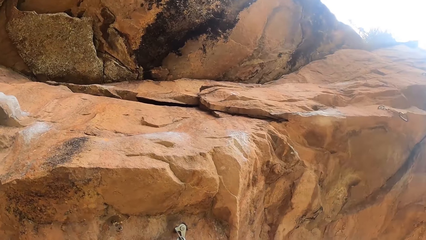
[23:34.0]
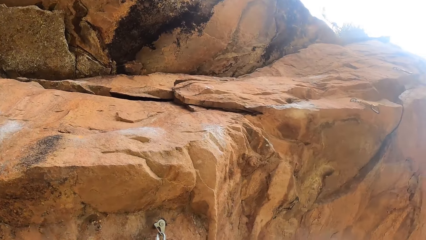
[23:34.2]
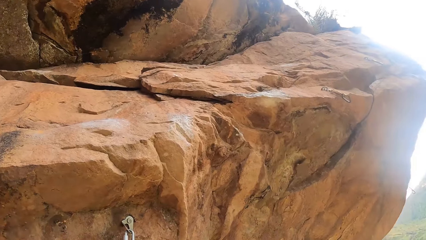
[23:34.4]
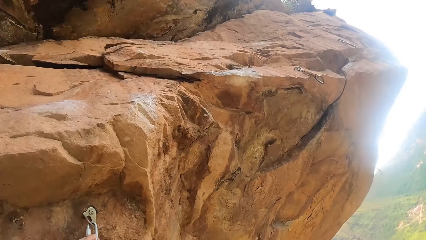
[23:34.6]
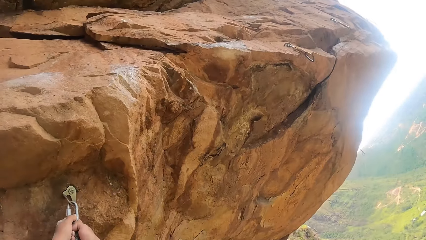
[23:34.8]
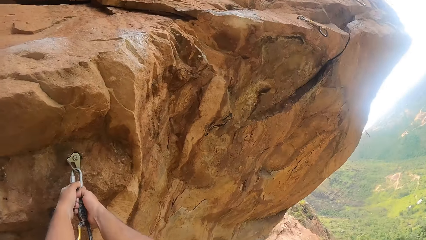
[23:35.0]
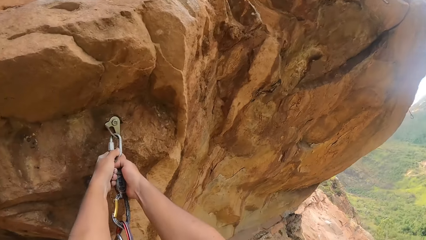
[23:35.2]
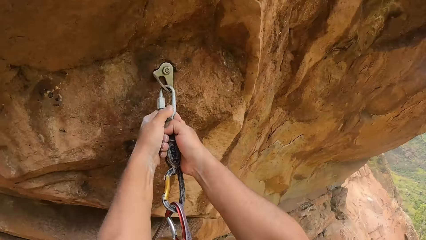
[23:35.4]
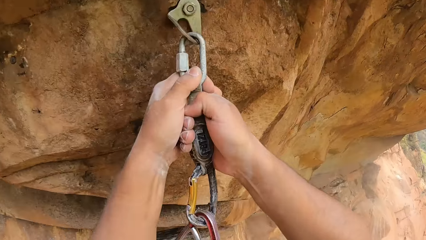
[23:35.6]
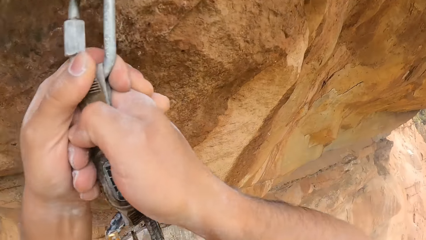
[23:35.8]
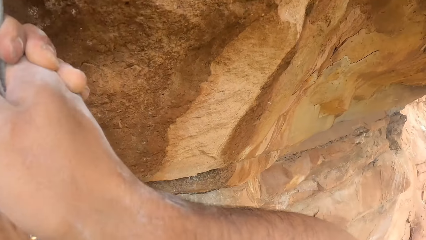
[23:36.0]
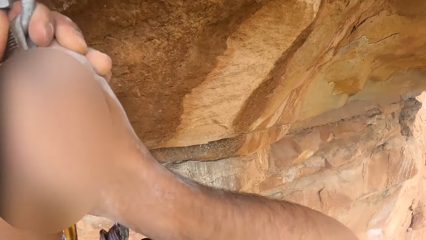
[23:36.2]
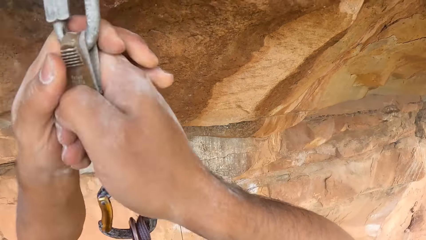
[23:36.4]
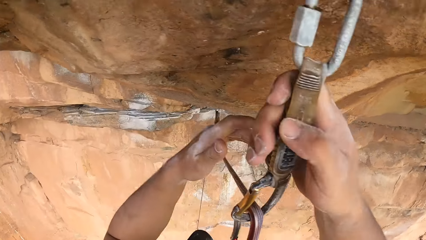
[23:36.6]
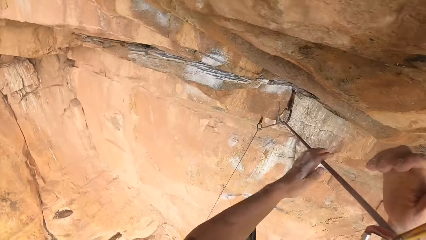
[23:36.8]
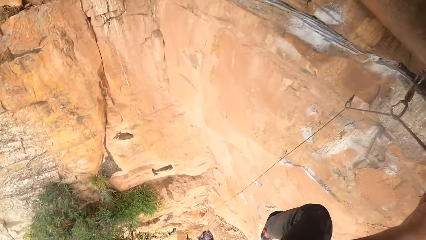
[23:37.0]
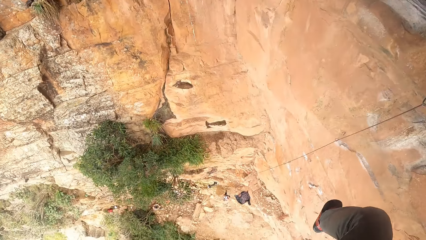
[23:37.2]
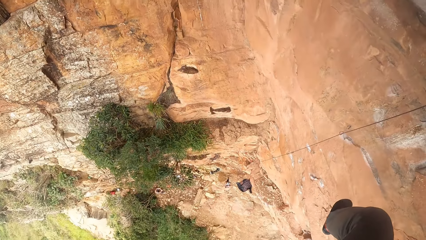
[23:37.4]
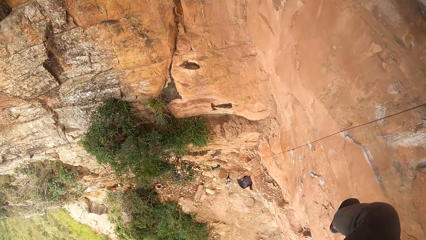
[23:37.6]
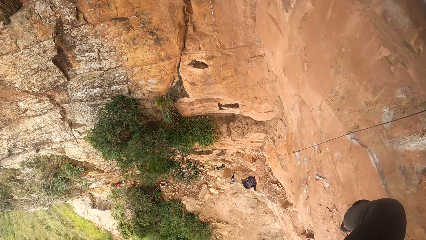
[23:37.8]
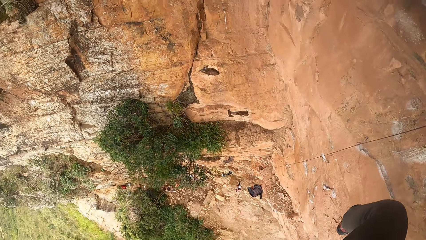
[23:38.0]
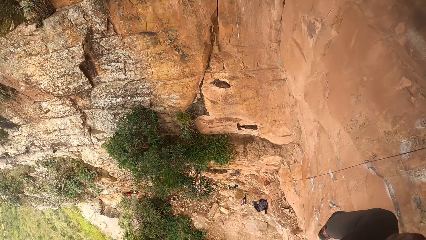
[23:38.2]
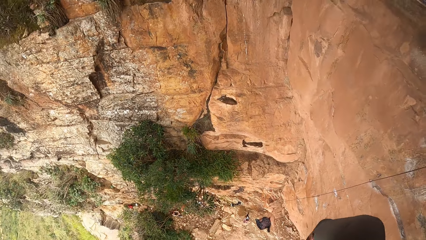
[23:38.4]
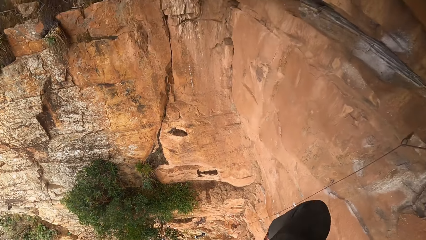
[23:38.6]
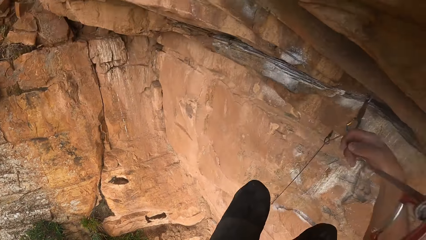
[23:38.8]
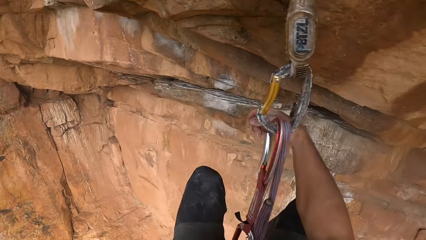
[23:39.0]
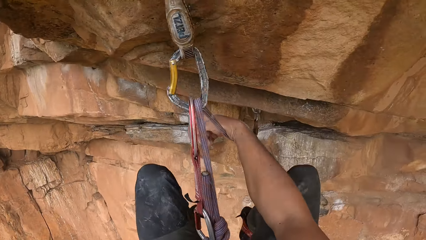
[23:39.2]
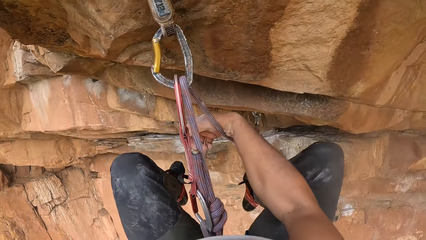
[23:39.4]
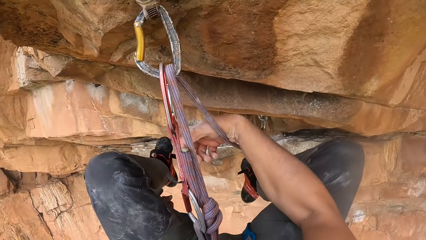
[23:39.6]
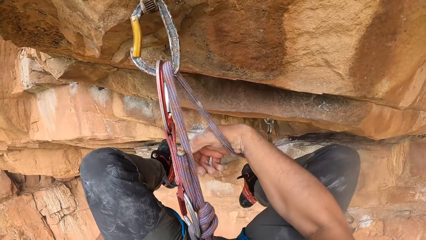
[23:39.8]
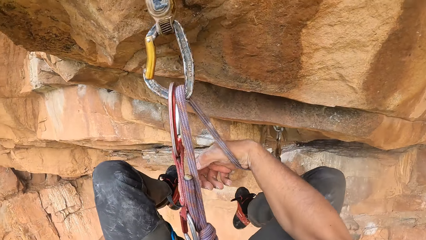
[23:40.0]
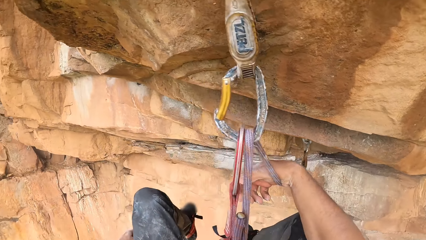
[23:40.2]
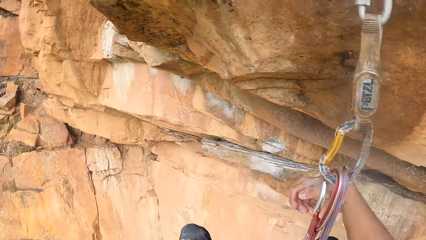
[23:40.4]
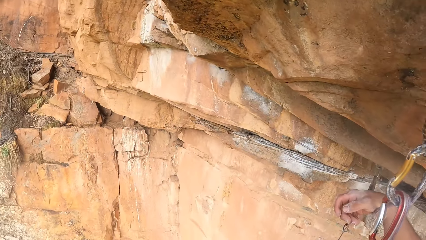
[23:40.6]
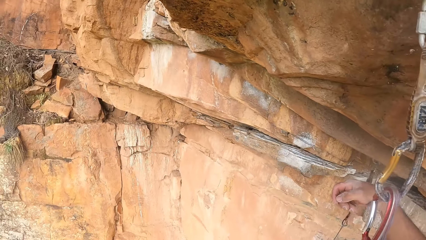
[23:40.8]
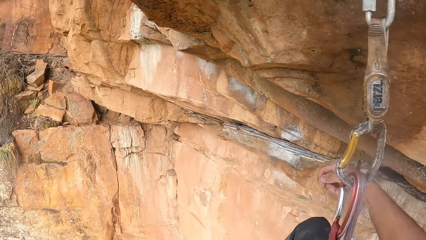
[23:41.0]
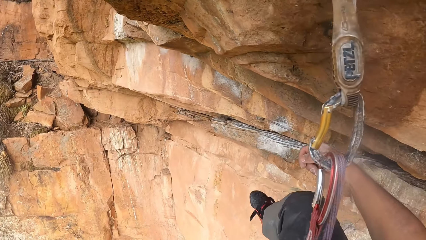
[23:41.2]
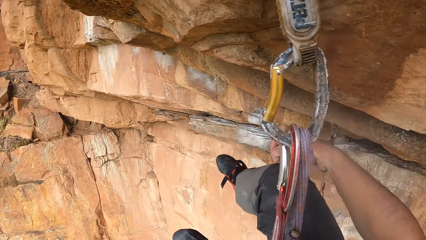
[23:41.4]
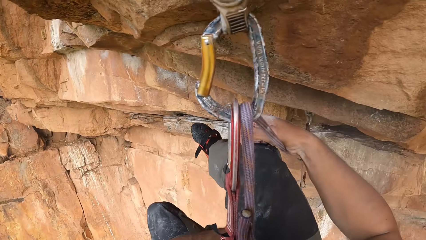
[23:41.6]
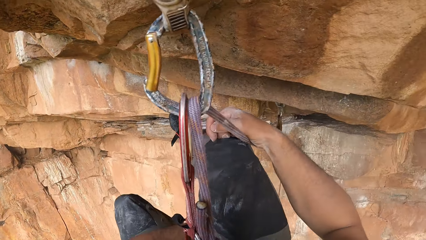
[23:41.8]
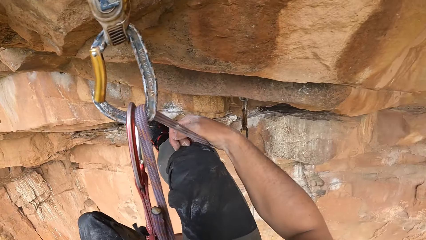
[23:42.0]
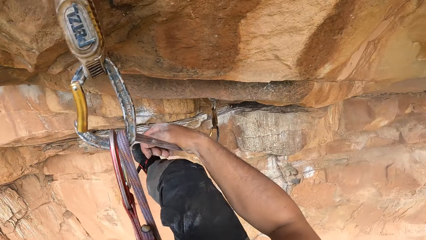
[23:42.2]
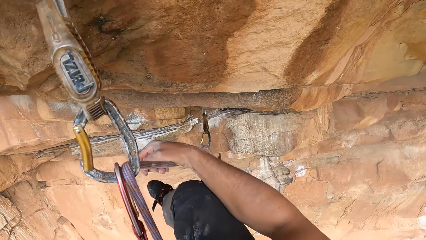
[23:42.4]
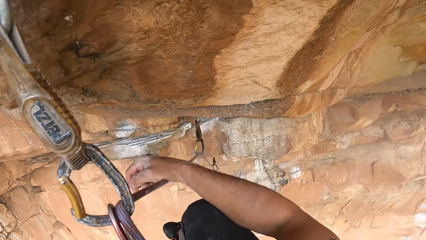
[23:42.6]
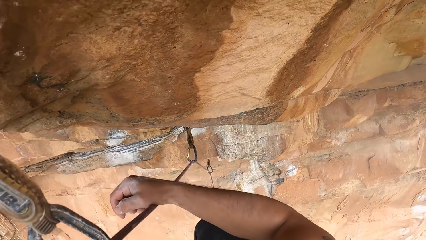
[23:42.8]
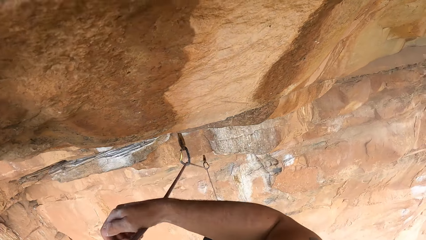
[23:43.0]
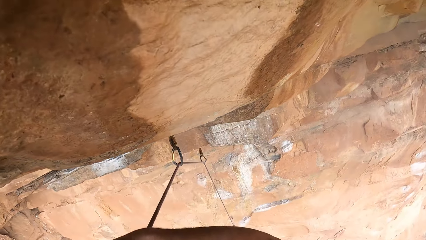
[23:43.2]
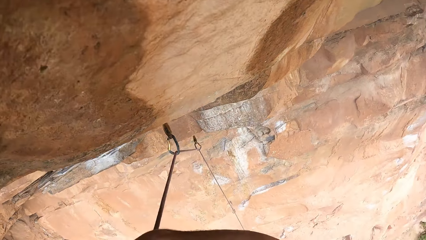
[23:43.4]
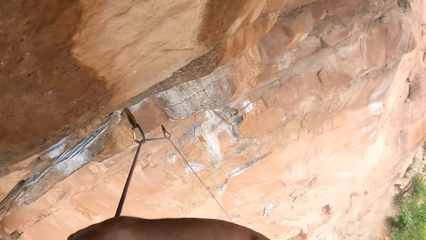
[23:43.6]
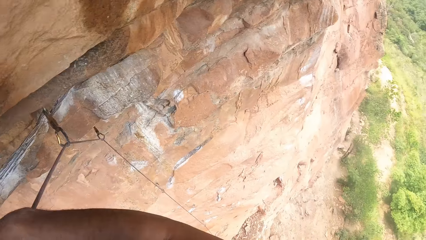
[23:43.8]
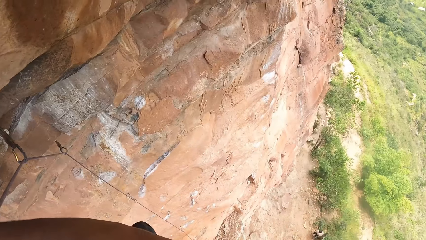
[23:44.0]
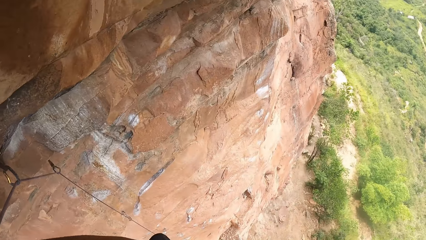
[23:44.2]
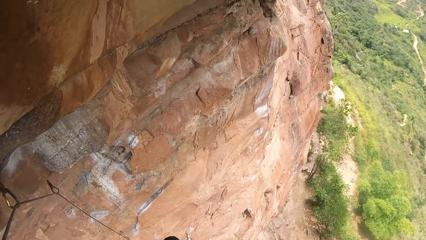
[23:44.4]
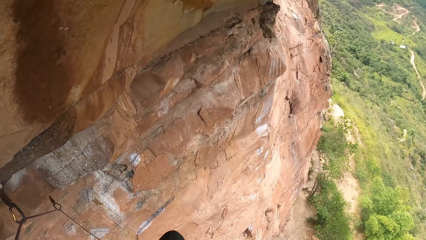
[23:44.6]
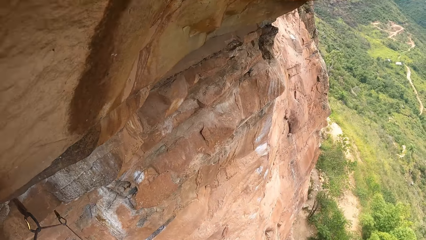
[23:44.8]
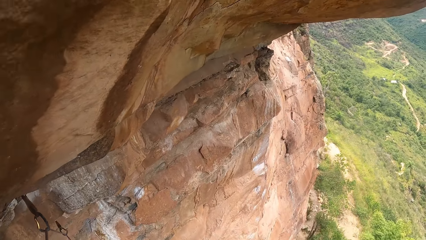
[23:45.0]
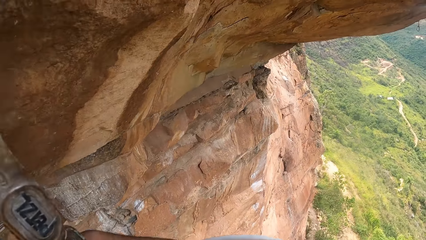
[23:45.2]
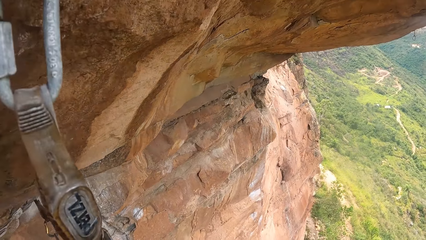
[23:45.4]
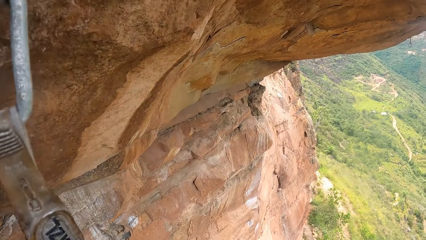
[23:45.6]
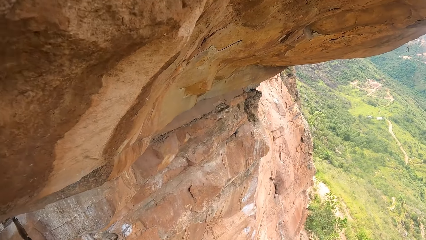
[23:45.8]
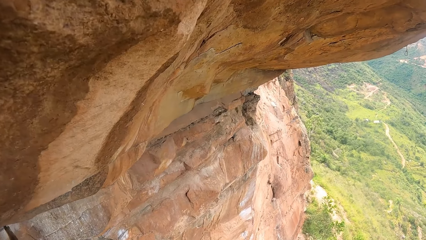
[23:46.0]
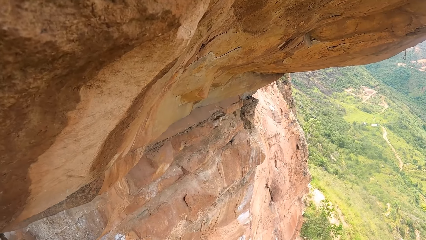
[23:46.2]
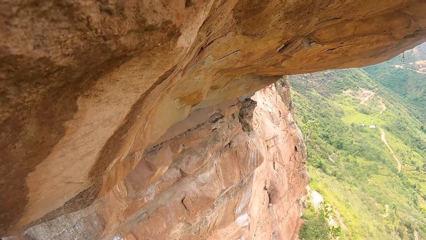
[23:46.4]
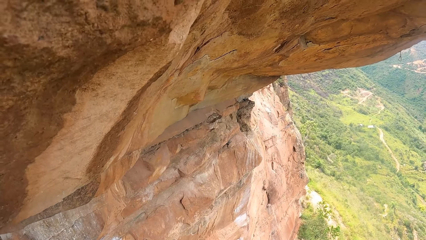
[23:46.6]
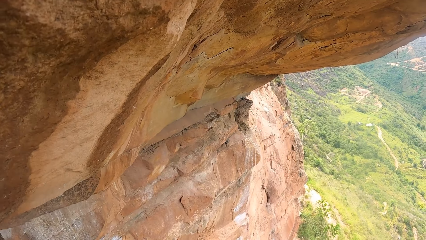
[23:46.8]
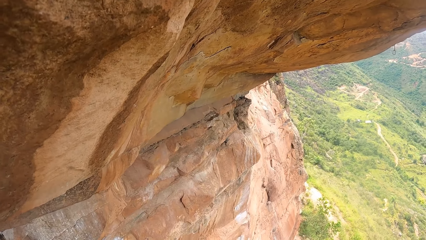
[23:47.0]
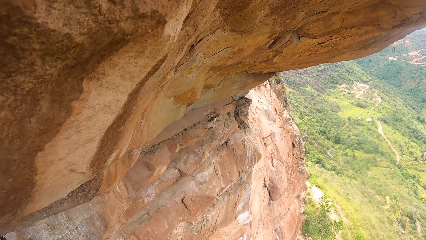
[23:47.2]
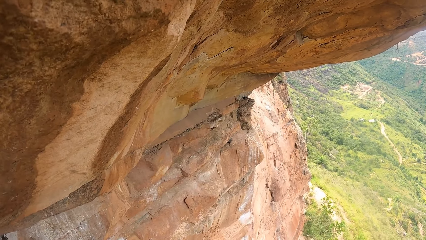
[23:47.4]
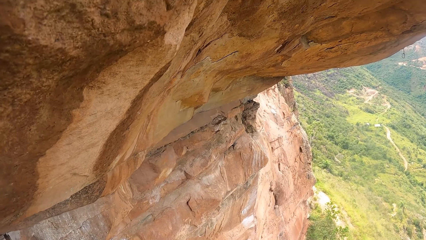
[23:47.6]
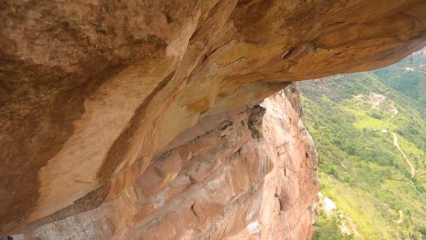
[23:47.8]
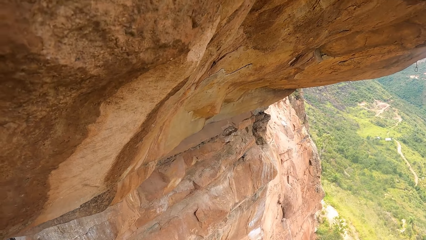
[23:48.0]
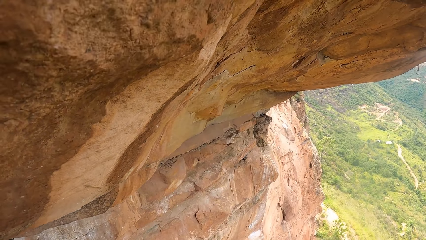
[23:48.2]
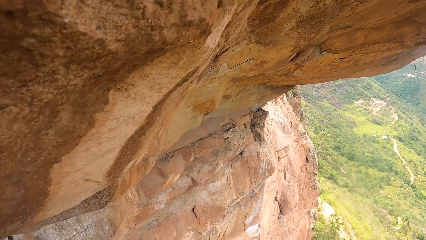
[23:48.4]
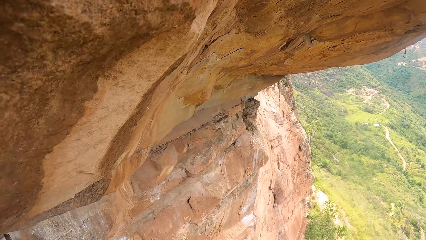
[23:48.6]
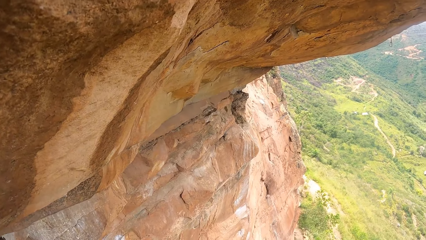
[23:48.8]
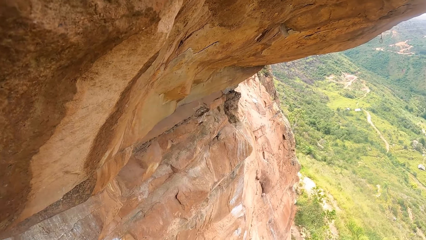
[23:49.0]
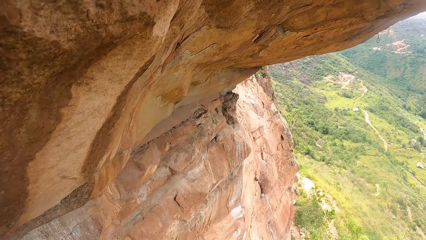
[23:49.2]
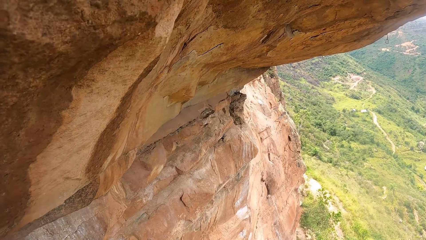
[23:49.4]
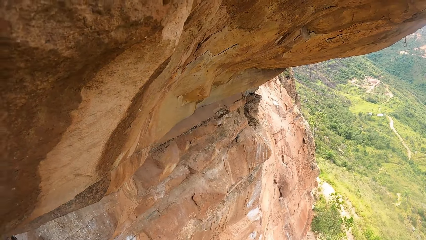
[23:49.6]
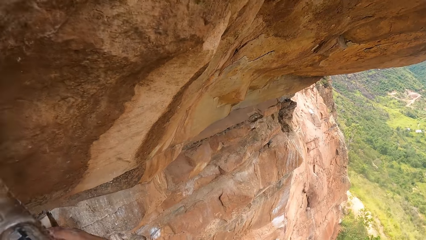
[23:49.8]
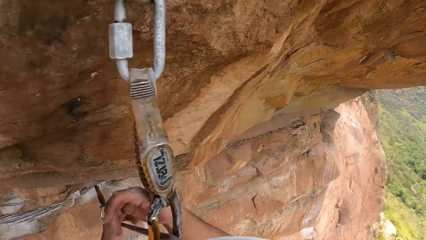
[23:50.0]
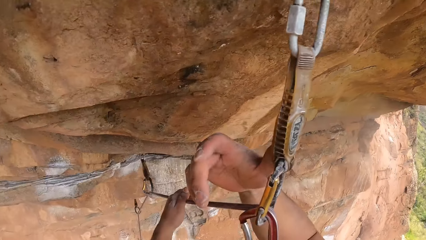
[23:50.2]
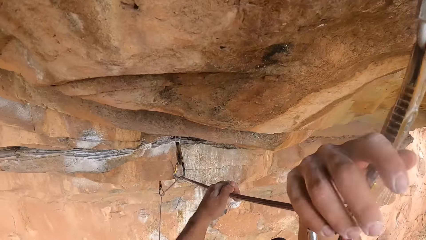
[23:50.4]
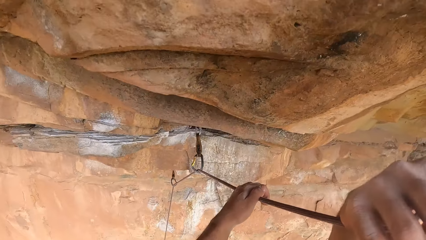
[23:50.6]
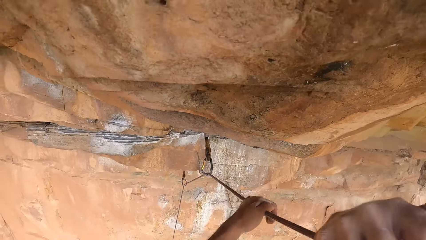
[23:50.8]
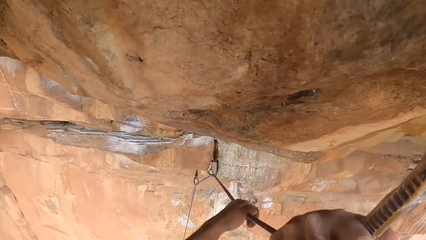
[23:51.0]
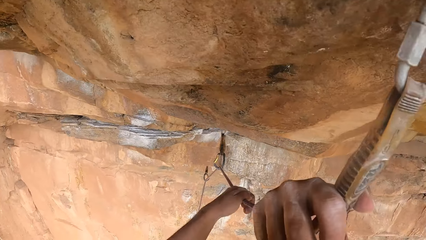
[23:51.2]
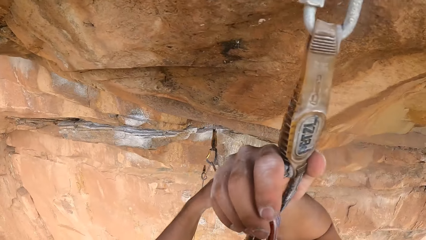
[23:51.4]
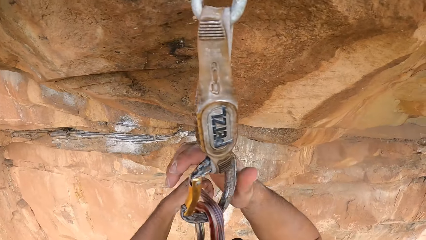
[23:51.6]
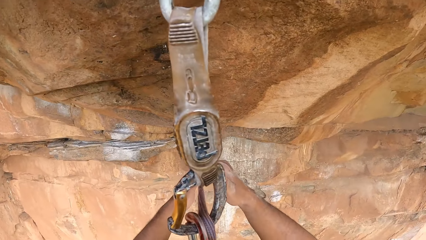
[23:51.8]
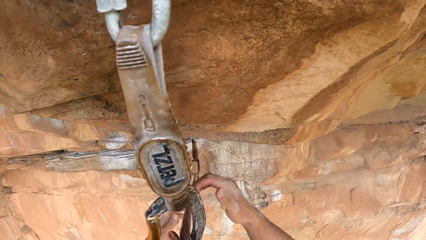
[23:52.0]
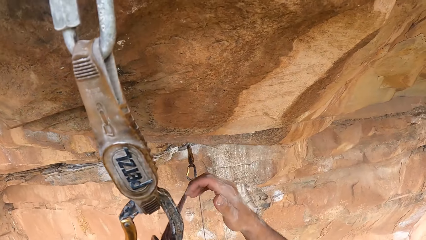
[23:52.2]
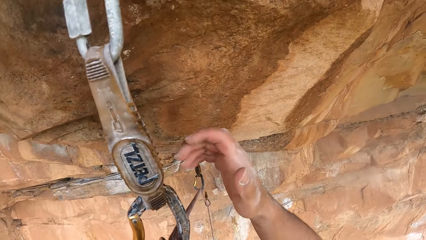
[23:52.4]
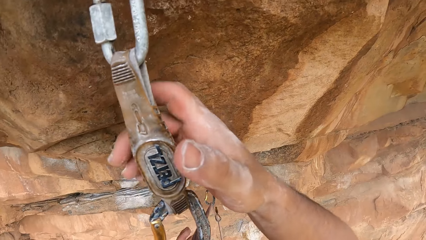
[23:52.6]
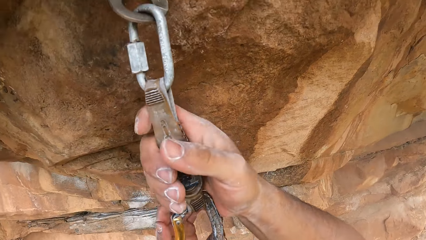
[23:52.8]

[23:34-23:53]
The camera wearer looks around. They swing. They look around. They look around again. They hold the rope.
